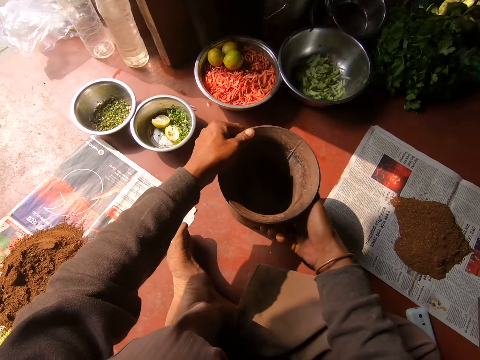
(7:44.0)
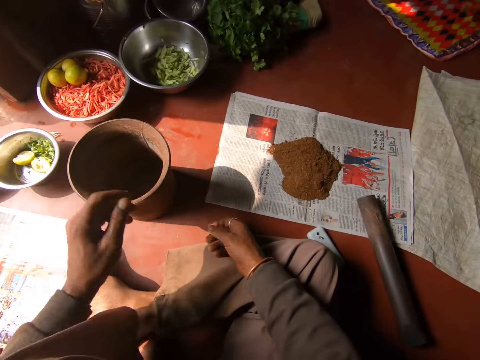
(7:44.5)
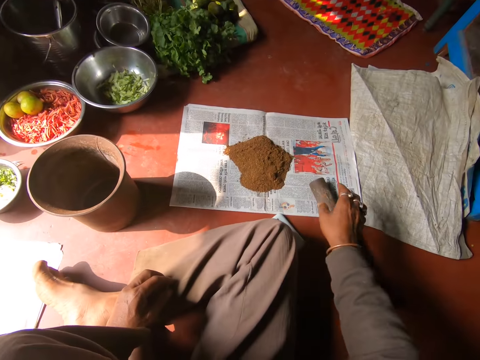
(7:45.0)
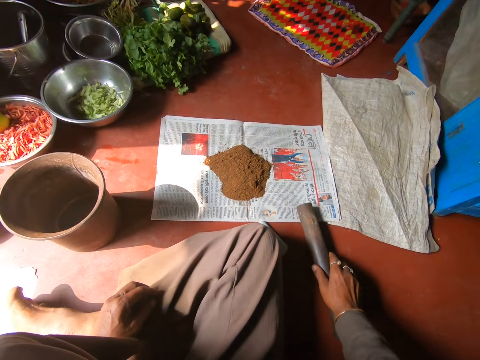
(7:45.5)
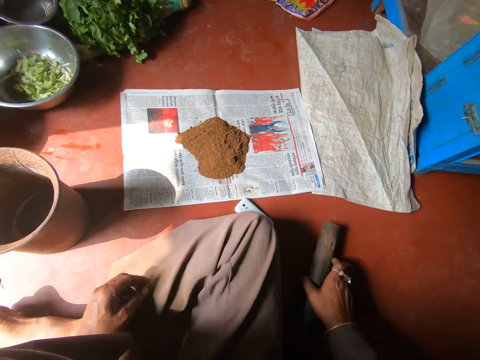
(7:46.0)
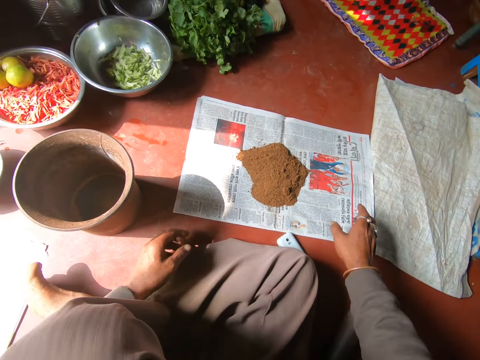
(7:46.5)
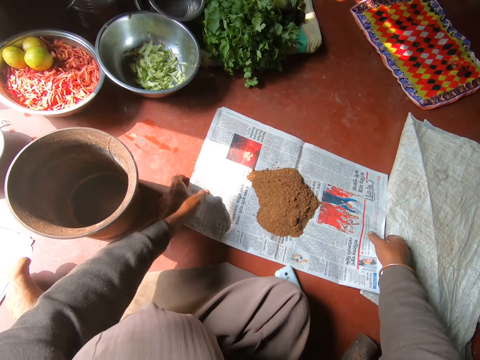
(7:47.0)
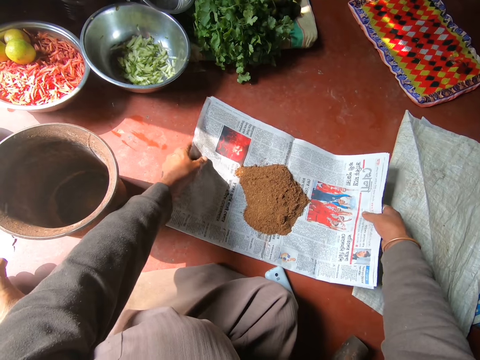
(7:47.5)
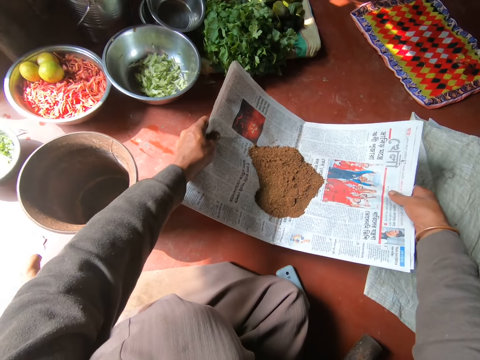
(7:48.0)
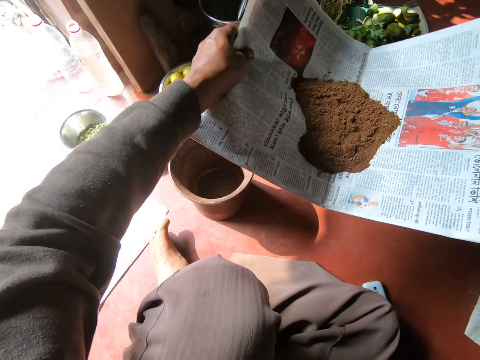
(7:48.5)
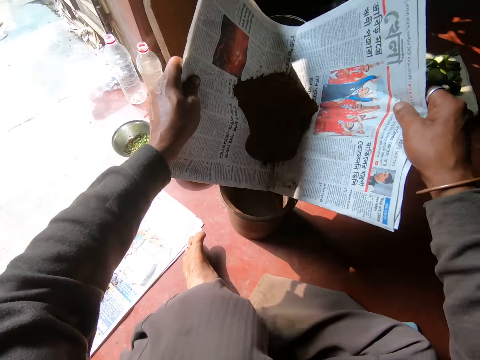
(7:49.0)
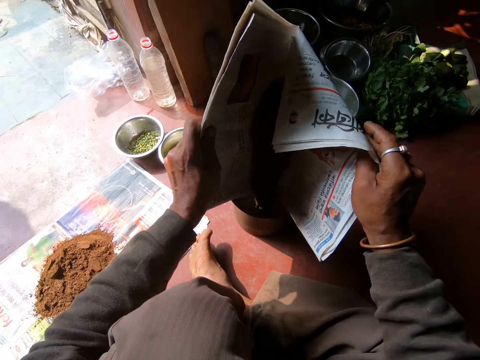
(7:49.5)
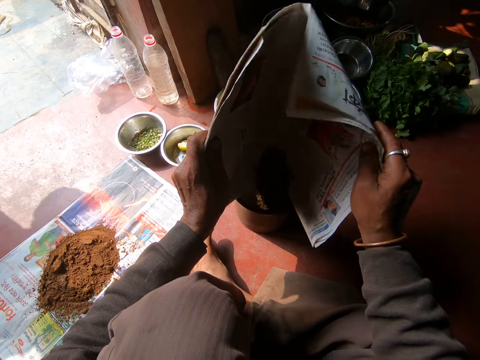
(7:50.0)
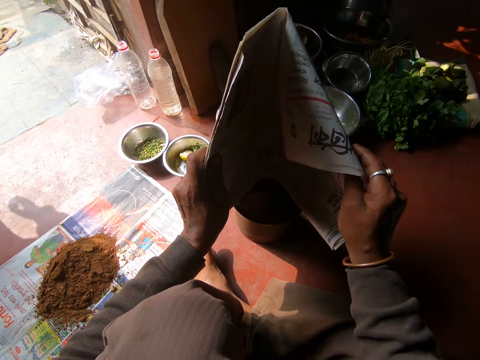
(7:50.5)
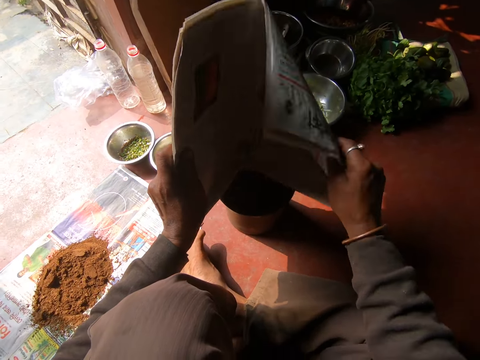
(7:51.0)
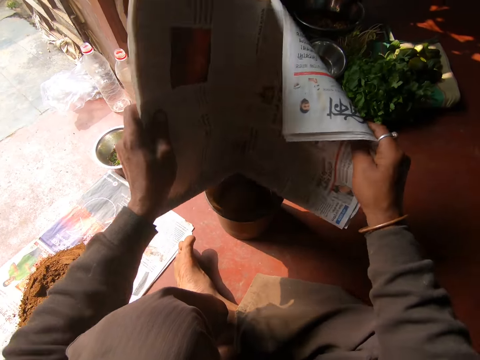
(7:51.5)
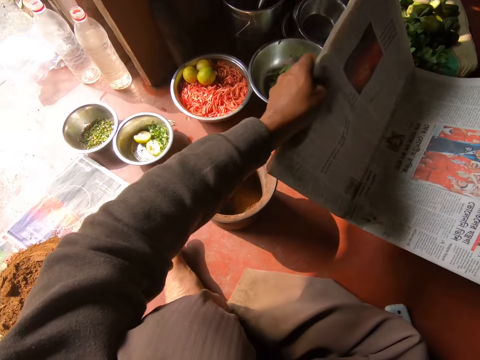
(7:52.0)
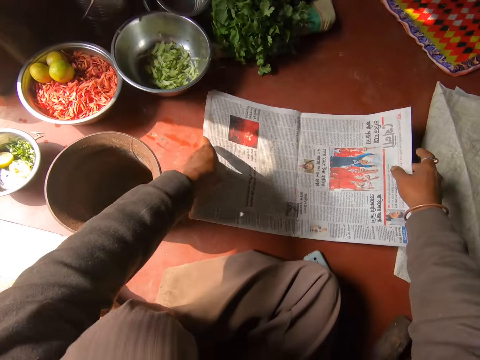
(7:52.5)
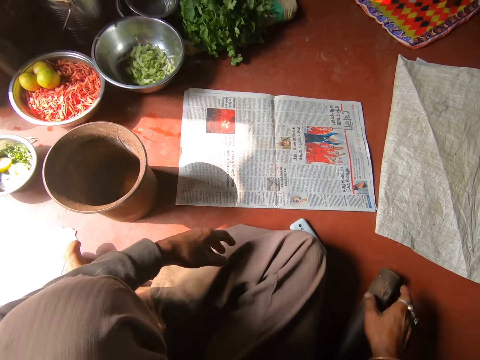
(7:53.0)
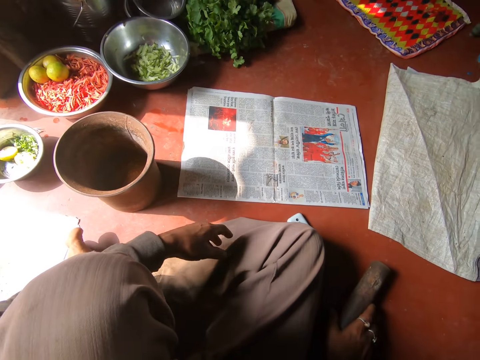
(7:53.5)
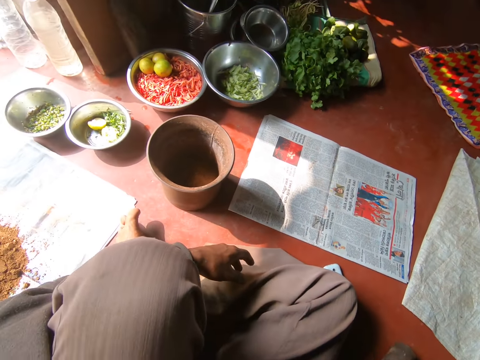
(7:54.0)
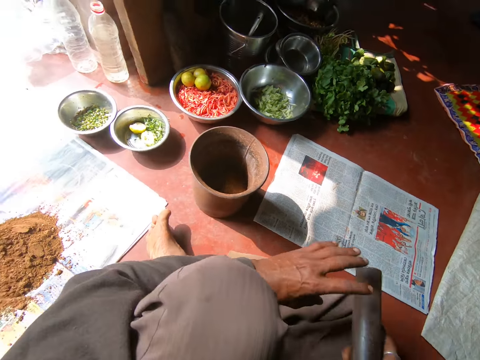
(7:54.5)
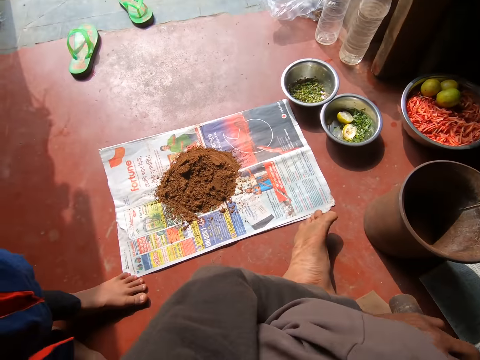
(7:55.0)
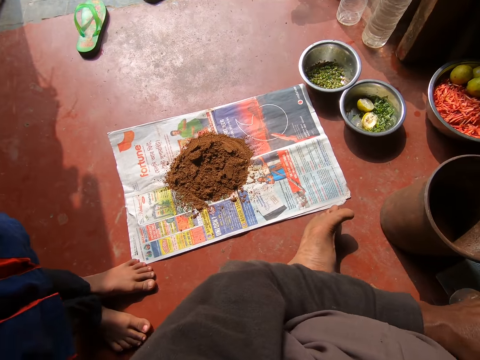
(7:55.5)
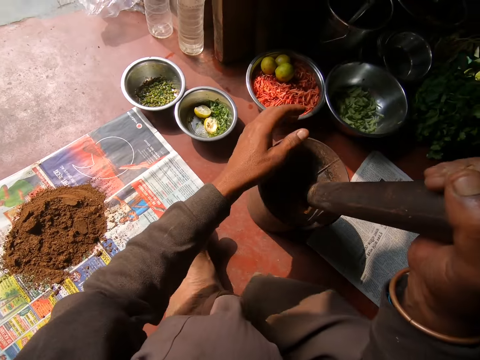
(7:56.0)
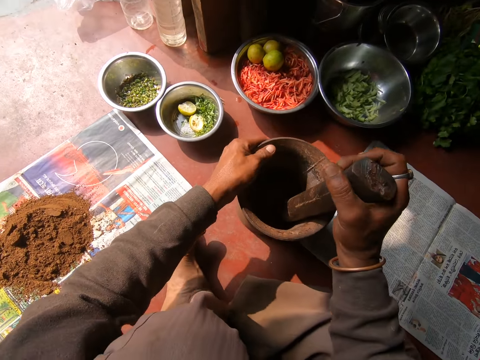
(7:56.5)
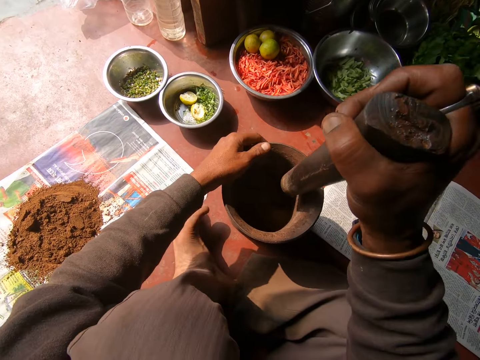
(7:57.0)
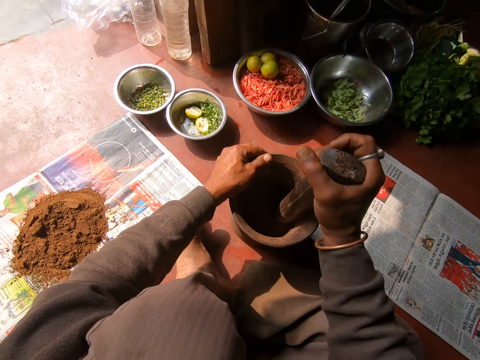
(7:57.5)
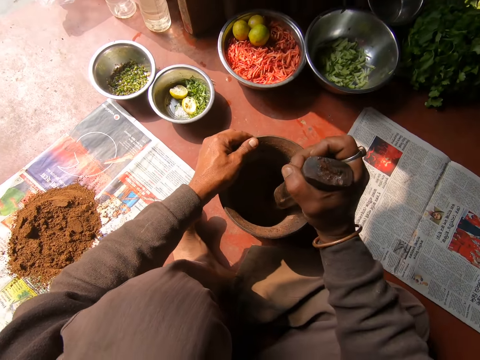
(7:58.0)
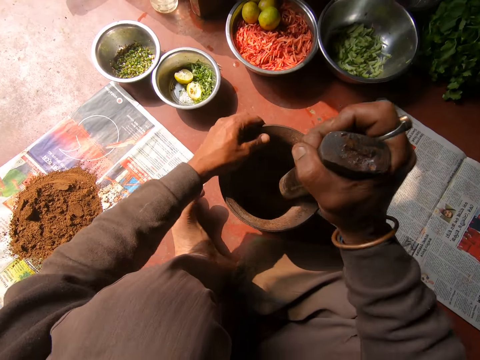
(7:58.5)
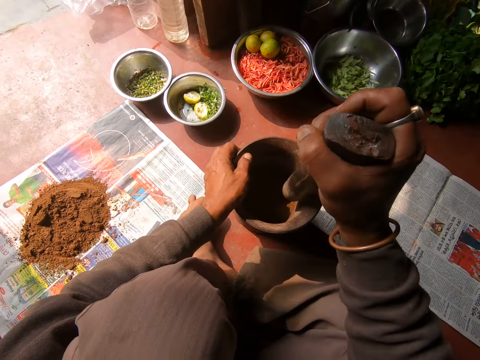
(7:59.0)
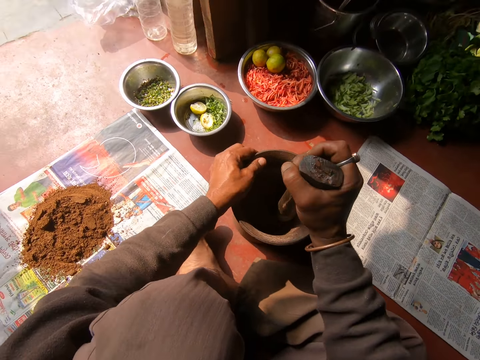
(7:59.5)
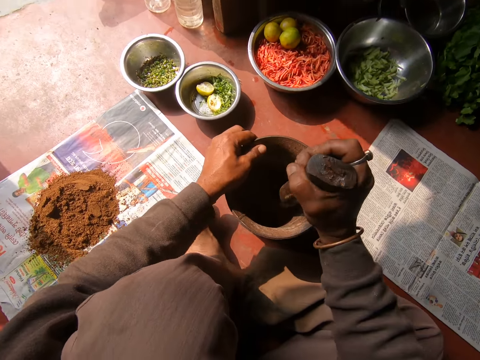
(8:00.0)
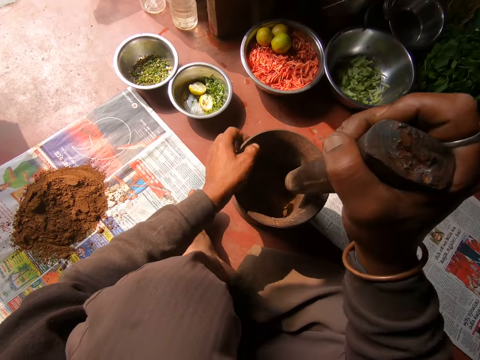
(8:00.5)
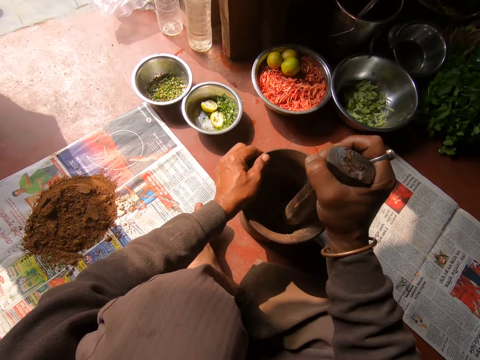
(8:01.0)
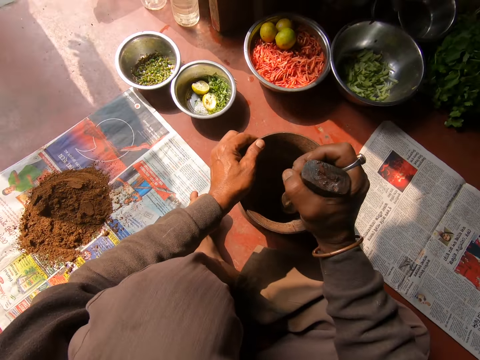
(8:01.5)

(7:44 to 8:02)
The camera wearer places the mortar on the floor with both hands. He moves the pestle on the floor with his right hand. He holds the newspaper. He picks up the paper on the floor with both hands. He pours some mixture on the paper into the mortar with both hands. He places the newspaper down. He picks up the pestle from the floor with his right hand. He puts the pestle in the mortar with his right hand. He holds the mortar with his left hand. He pounds the mixture in the mortar with the pestle in his right hand.

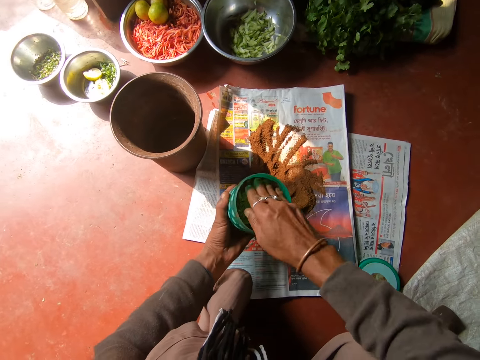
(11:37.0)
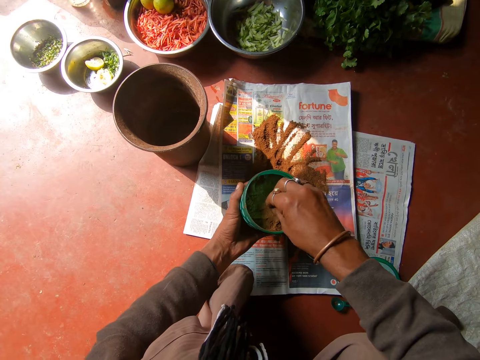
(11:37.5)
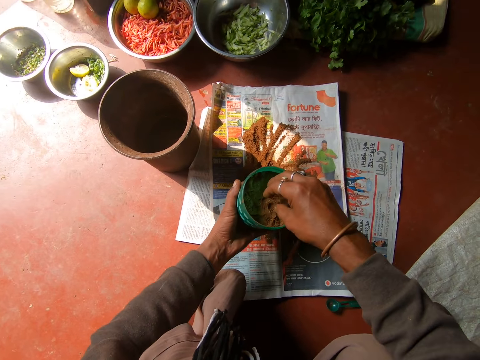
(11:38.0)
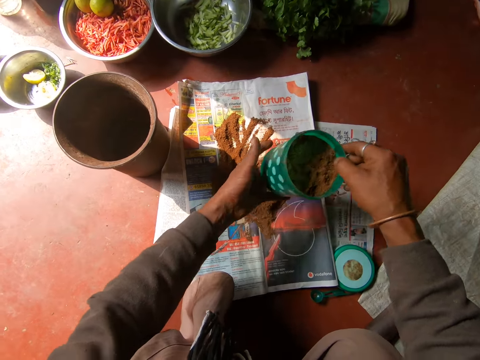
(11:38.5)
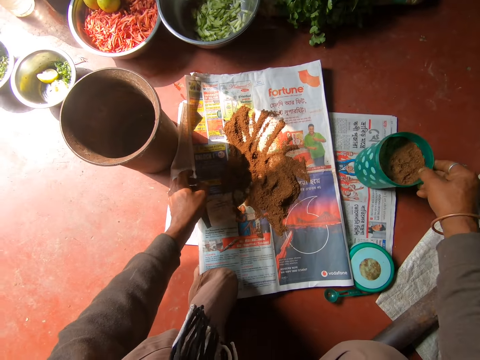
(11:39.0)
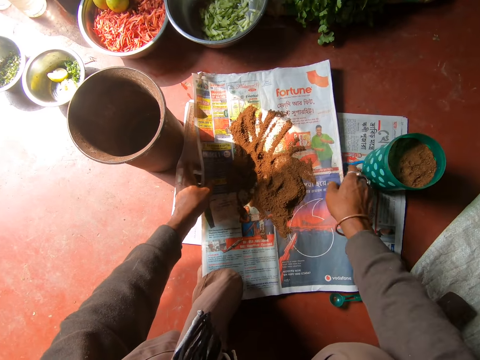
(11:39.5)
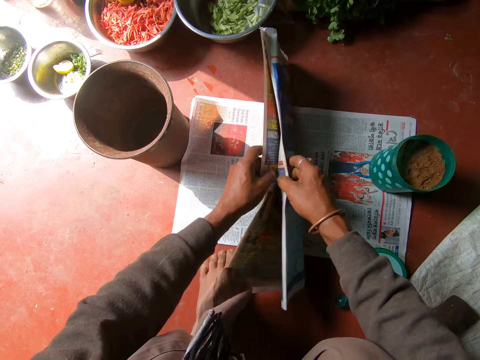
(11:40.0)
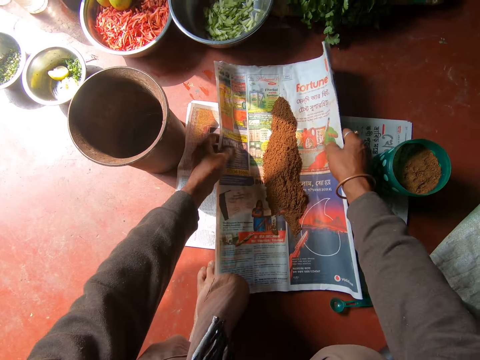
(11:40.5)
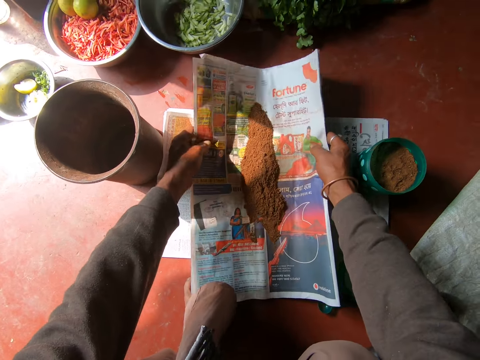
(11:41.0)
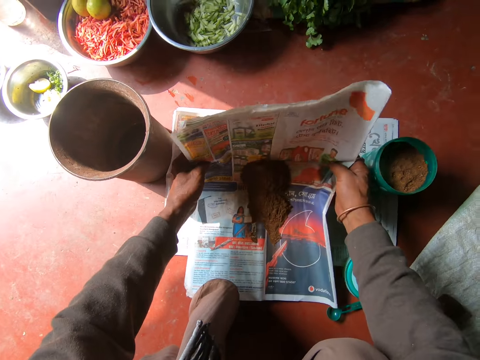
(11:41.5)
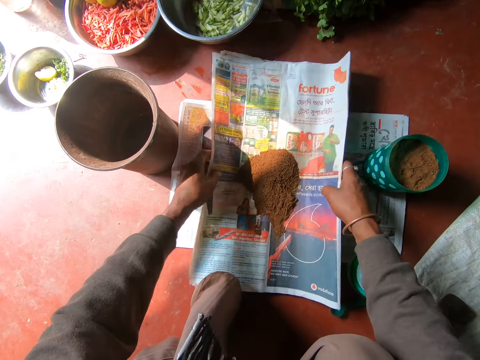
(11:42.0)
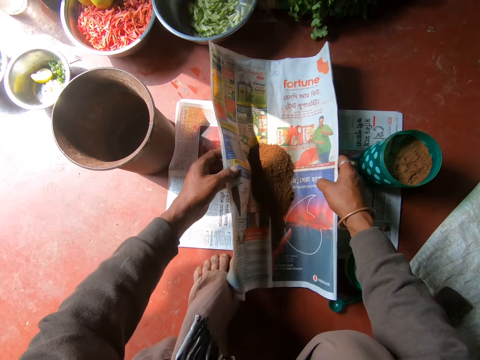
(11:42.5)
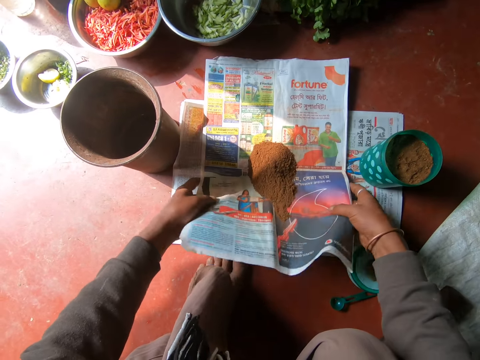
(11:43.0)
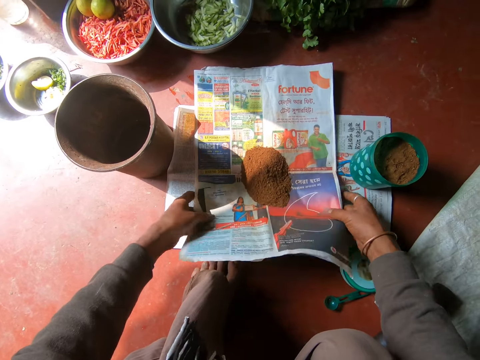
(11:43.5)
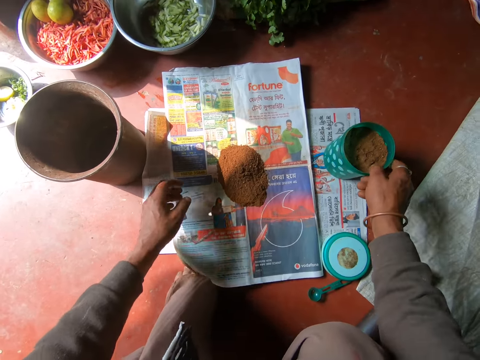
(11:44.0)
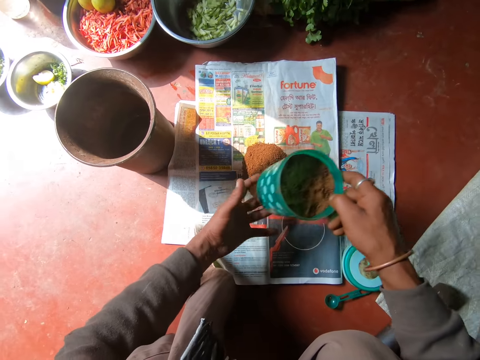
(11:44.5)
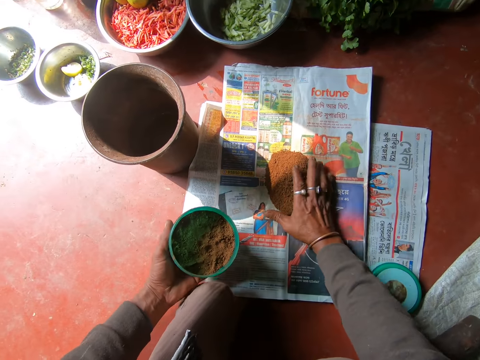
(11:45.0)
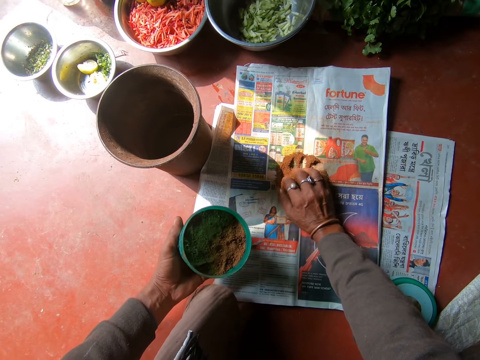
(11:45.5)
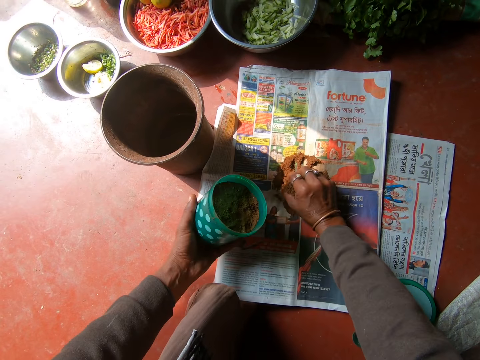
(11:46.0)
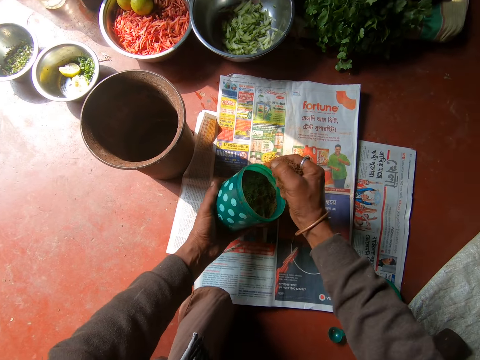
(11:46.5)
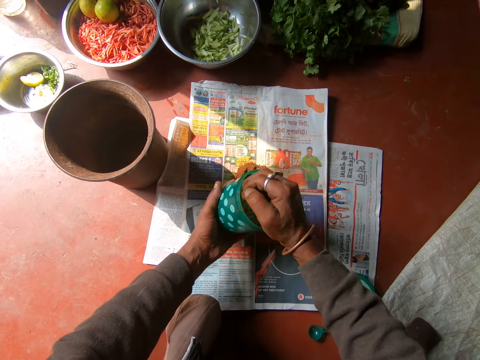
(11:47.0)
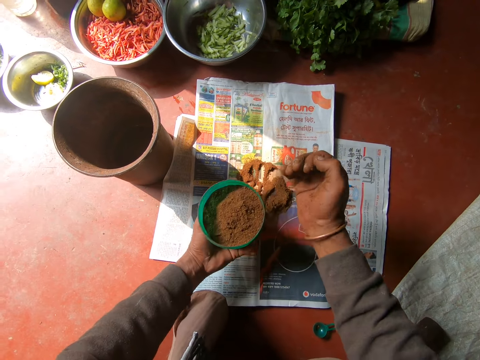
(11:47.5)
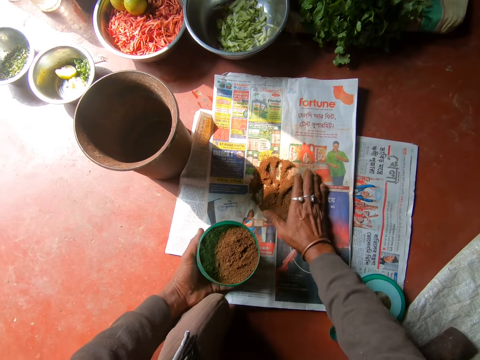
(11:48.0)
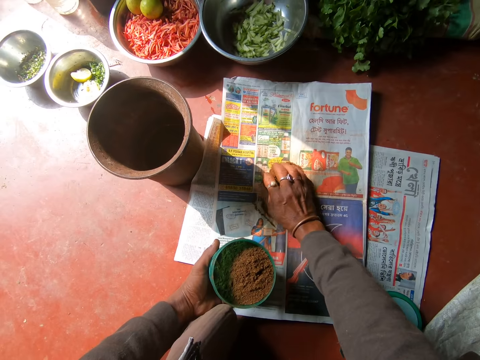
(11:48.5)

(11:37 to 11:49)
The camera wearer passes the container in his left hand to his right hand. He drops the container in his right hand on the ground. He adjusts the paper of sand on the ground with both hands. He holds the newspaper. He puts together the powder. He picks up the container from the ground with his right hand. He passes the container in his right hand to his left hand. He pours sand from the paper into the container with his right hand.
